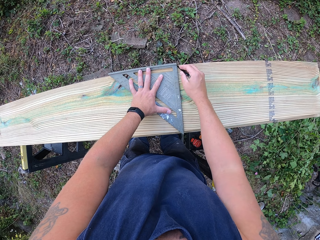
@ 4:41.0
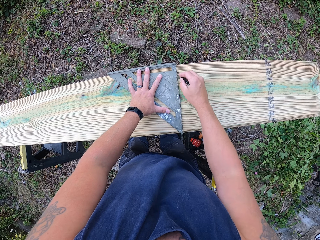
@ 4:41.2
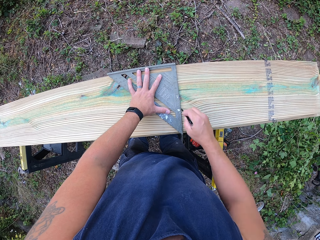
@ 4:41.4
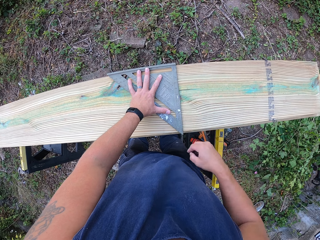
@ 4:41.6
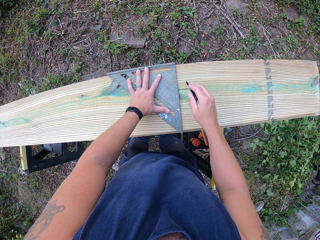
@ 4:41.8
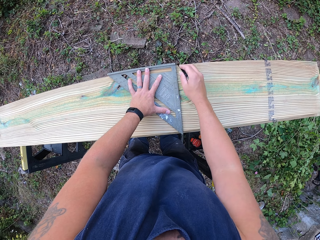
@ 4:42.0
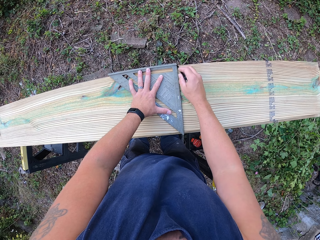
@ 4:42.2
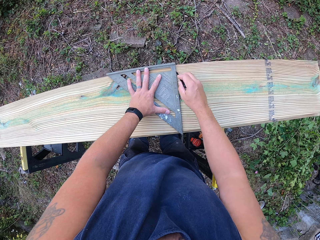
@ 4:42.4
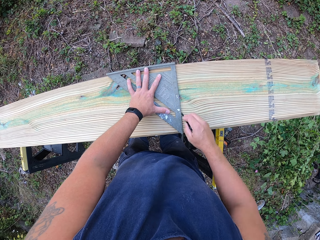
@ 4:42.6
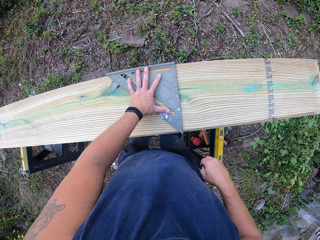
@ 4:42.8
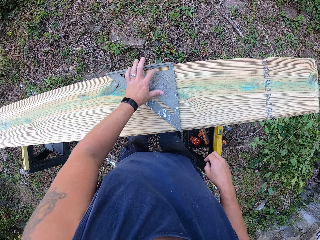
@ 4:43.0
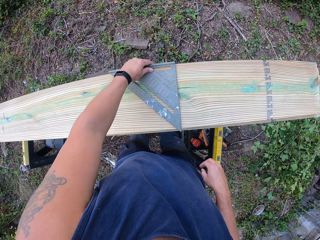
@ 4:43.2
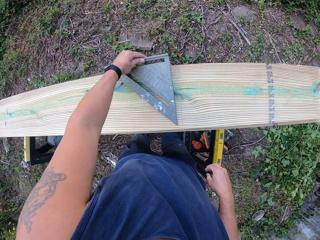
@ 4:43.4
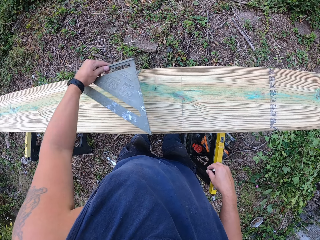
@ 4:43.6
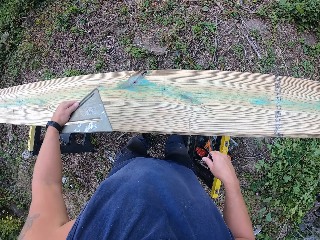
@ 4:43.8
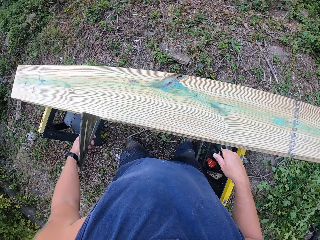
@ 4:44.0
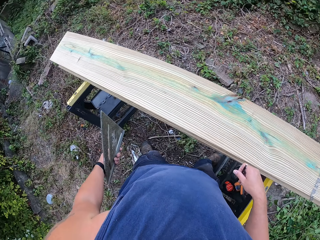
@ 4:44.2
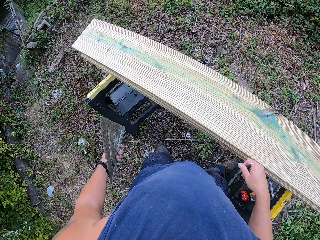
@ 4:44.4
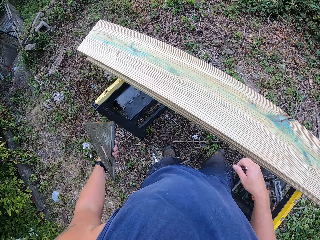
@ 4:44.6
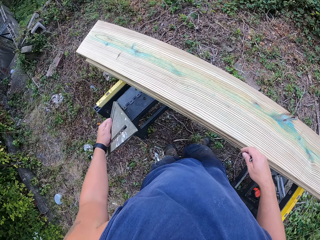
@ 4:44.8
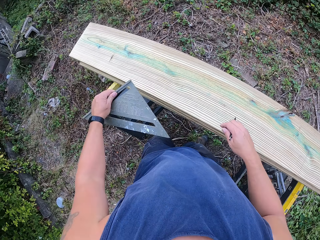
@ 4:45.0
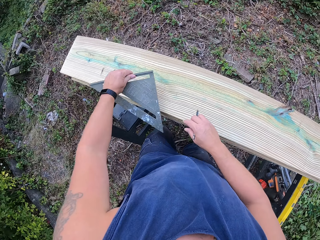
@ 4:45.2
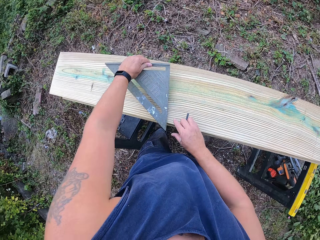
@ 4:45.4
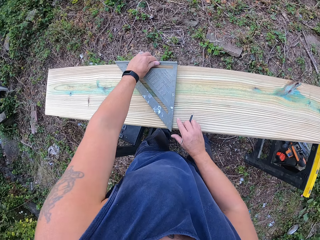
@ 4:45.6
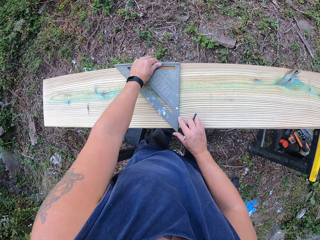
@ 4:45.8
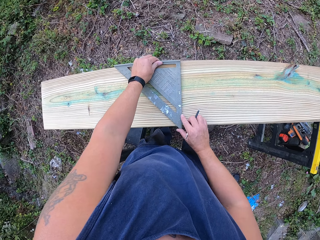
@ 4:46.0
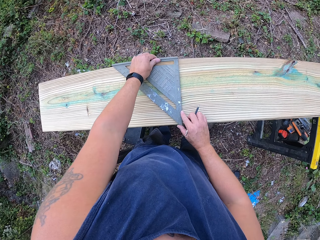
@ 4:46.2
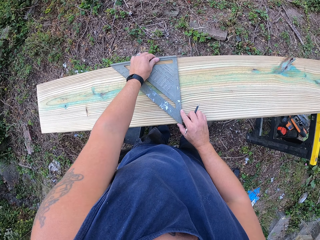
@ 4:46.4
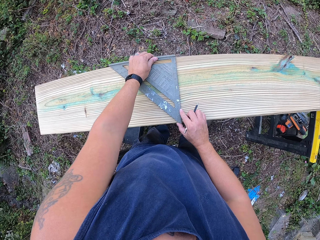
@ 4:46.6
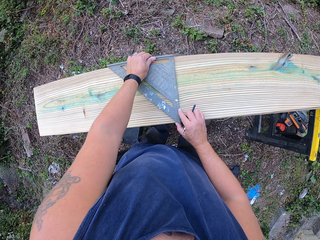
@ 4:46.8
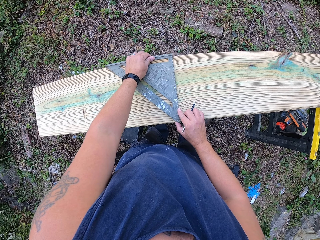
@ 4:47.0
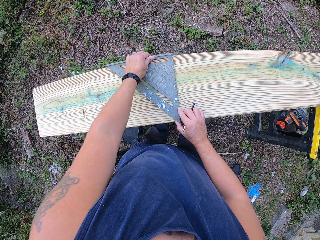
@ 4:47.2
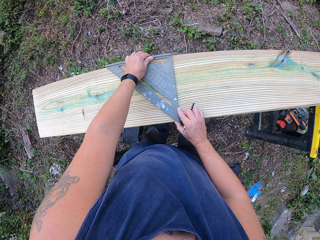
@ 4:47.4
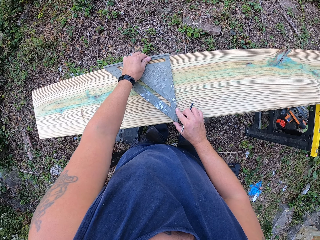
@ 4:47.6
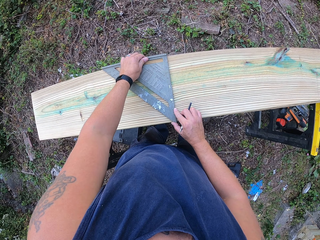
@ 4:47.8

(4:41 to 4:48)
The camera wearer lifts the set square from the second plank of wood with his left hand. He places the set square on the plank of wood on the lift with his left hand. He adjusts the set square on the plank of wood with both of his hands.

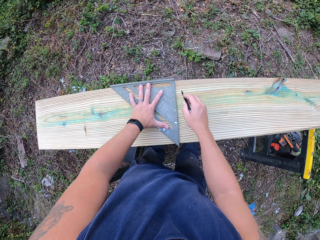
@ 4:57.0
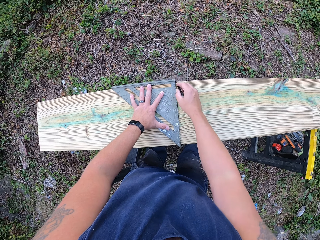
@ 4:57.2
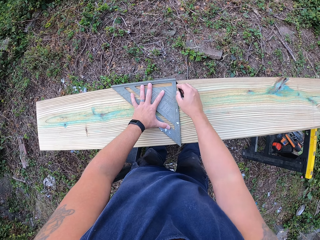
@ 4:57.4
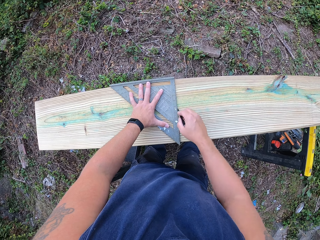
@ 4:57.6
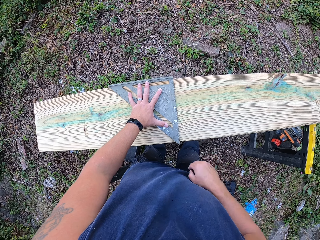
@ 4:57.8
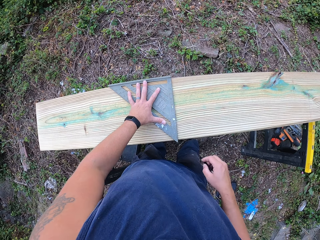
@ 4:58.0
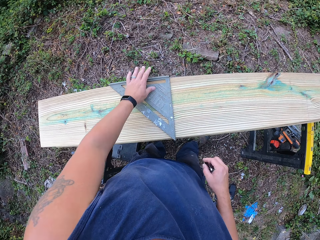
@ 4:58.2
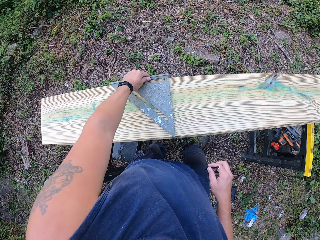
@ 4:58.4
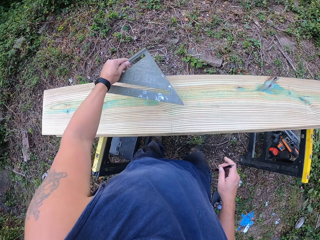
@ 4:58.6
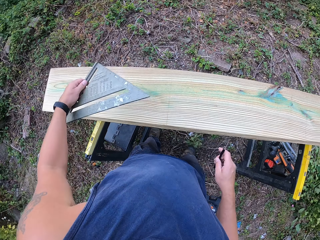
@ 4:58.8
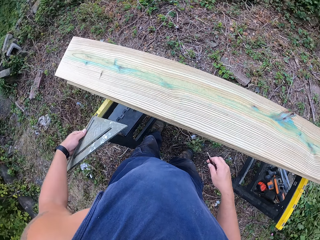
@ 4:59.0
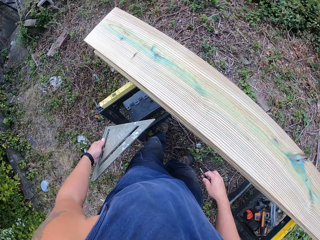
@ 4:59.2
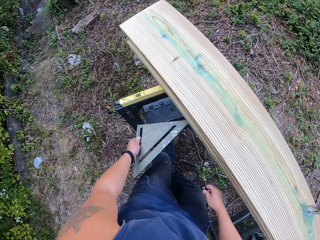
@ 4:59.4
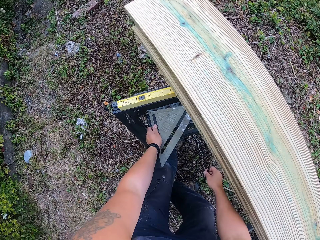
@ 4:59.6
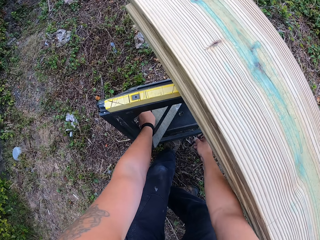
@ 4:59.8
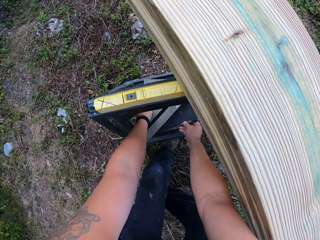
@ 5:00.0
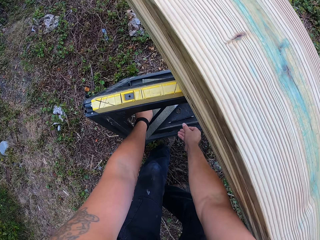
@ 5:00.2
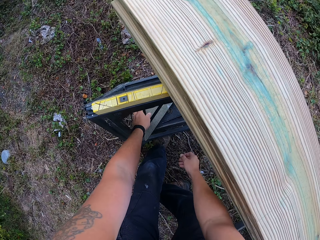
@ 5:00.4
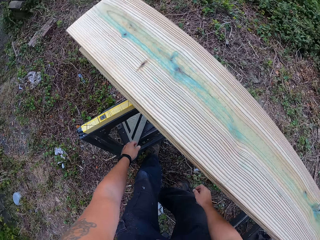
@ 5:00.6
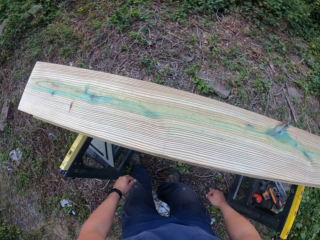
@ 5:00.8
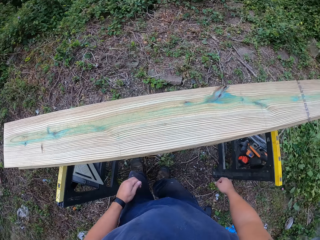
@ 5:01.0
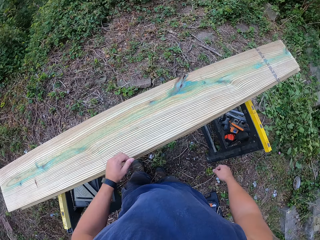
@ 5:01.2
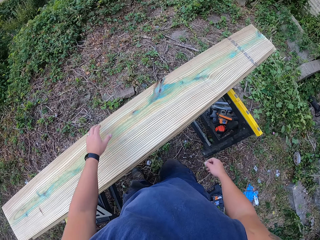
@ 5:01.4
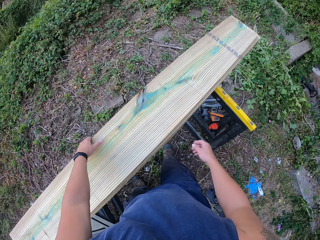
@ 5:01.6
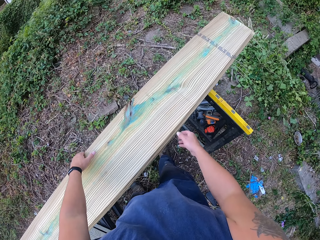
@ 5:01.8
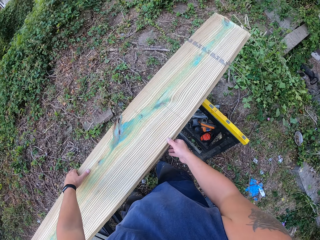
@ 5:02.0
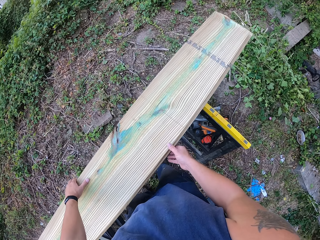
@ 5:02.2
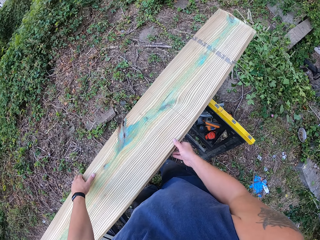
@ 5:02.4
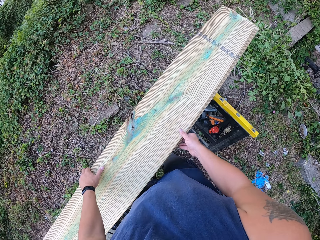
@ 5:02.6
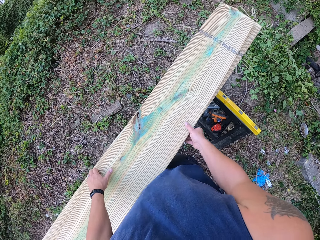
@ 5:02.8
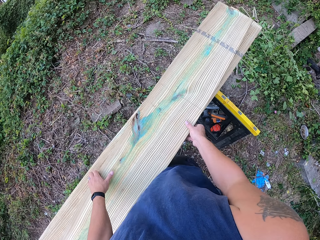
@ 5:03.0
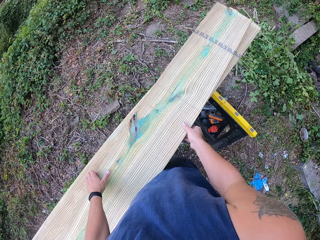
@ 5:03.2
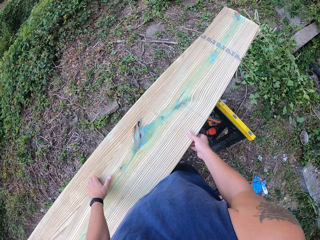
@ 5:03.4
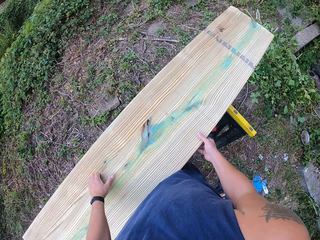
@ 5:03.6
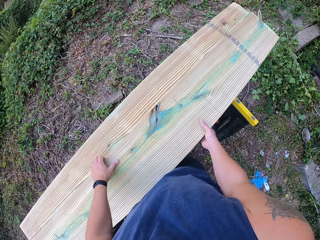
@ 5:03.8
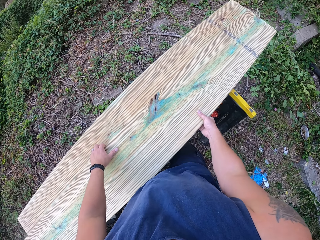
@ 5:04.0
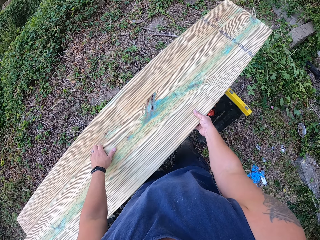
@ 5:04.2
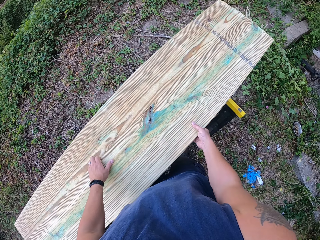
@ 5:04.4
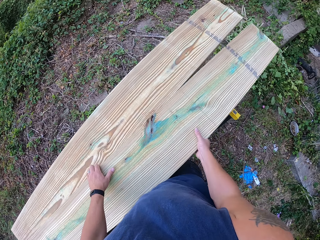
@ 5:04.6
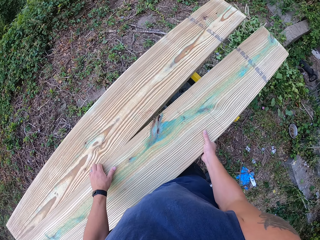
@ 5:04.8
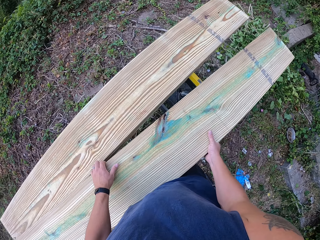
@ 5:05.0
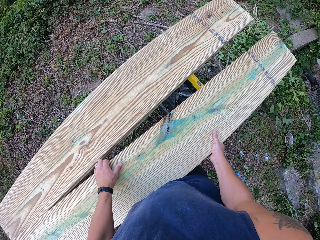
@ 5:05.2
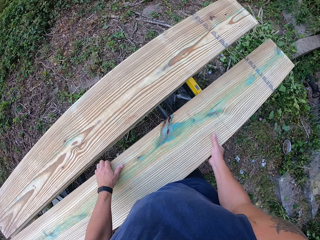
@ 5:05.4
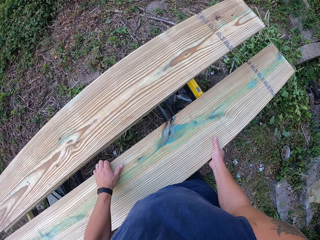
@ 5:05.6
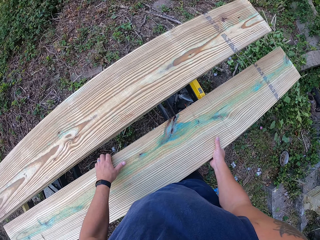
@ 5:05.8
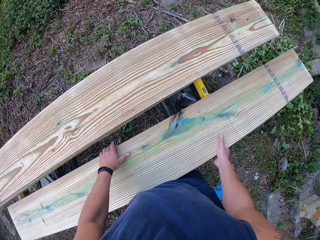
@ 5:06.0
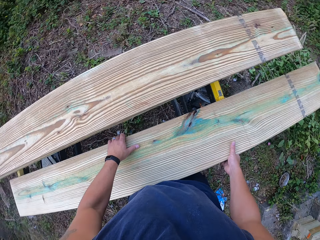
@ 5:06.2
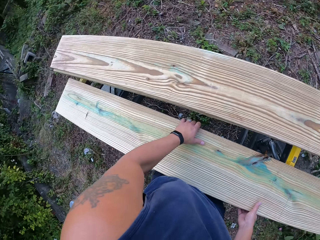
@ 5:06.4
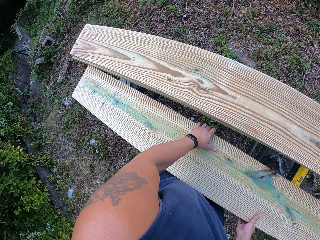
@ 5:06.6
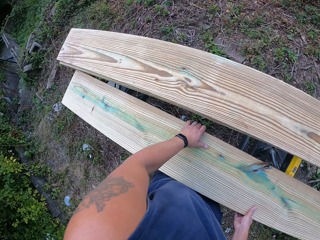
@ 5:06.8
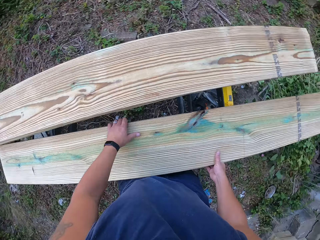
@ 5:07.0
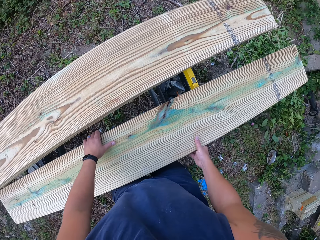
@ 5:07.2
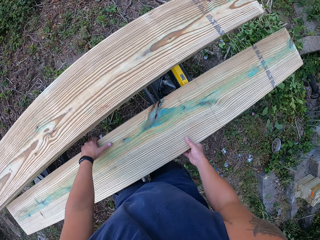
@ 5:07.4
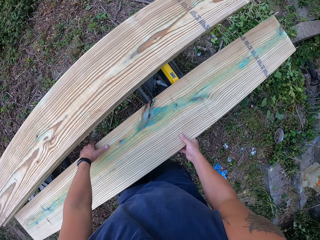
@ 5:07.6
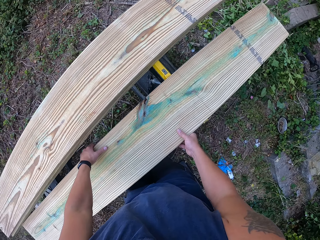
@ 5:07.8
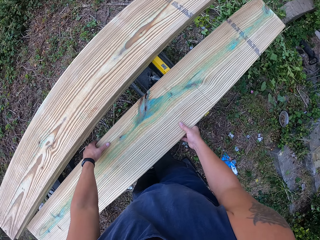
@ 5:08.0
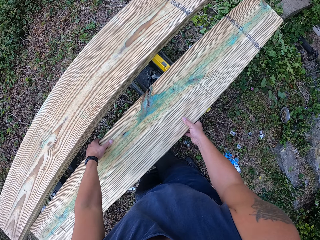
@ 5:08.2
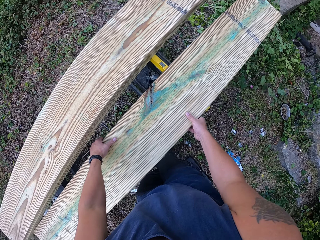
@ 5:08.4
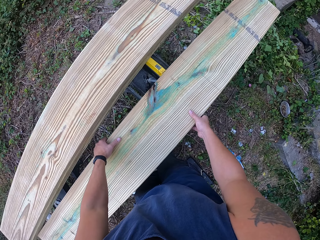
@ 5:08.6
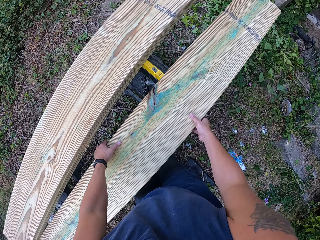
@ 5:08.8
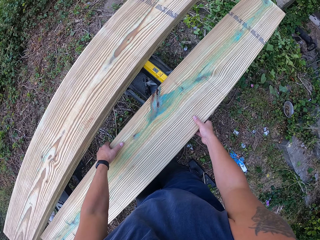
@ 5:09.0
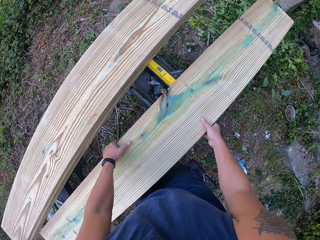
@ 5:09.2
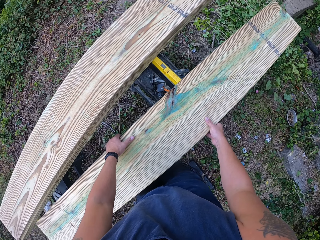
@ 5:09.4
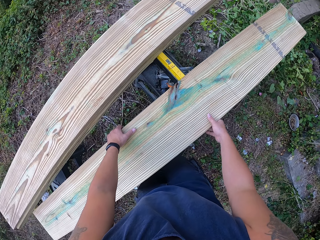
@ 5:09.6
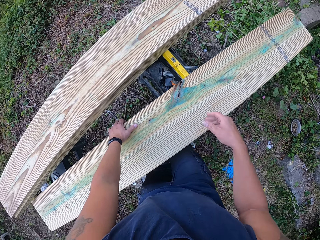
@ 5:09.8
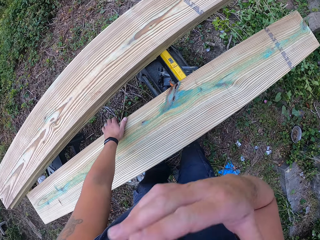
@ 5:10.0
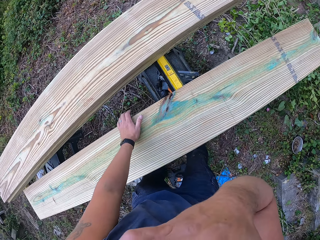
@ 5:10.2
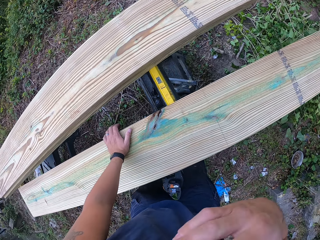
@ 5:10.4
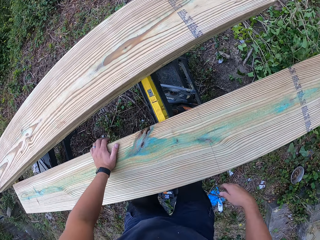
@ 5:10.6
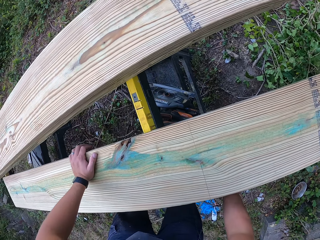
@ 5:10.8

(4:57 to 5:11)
The camera wearer picks the set square from the plank of wood on the lift with his left hand. He places the set square on the lift with his left hand, and places the pencil on the lift with his right hand. He moves the plank of wood on the lift with both of his hands. He lifts a timber and puts the timber on a stand. He stretches his hand and touches his face with his right hand.
